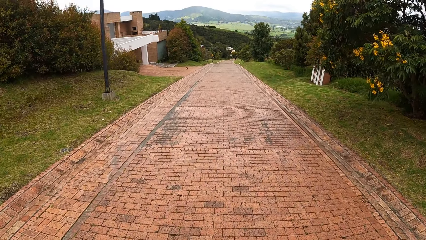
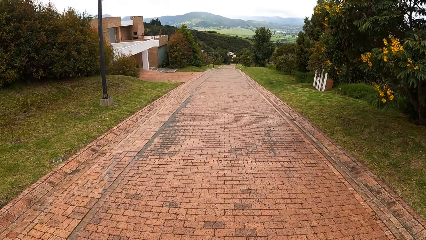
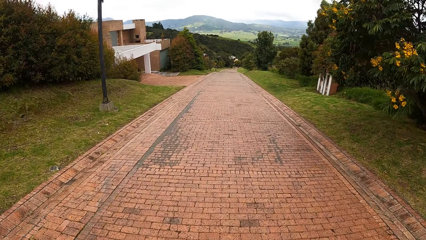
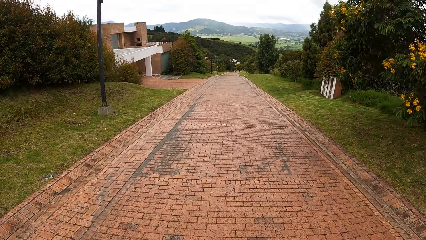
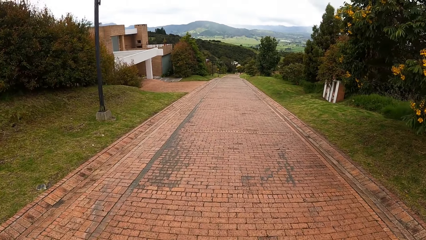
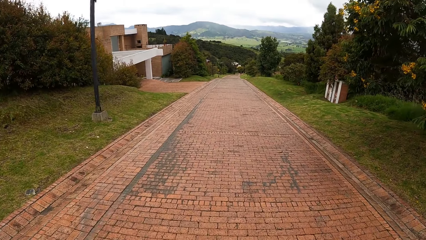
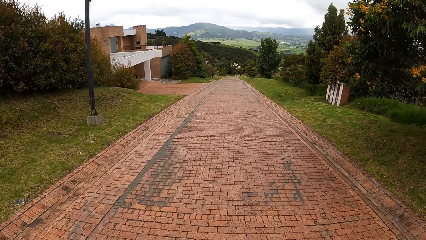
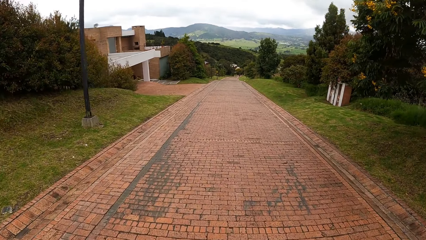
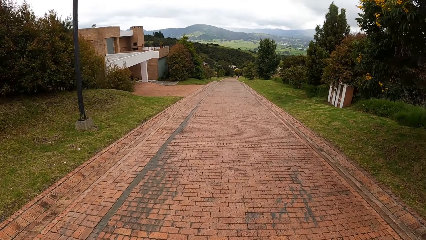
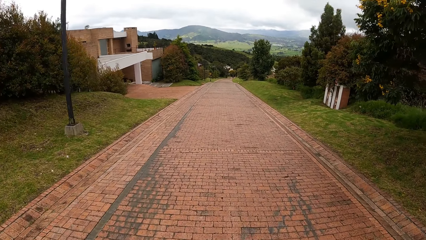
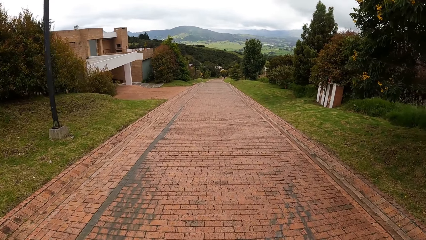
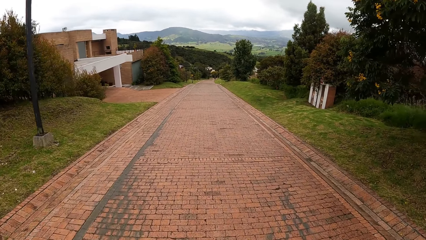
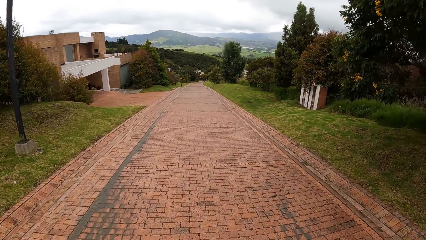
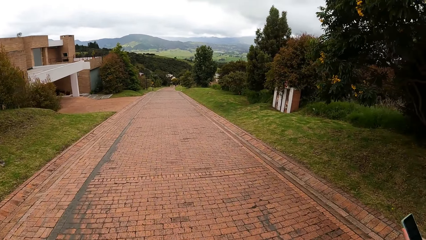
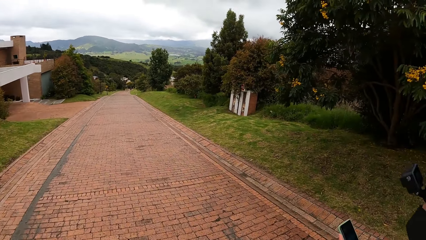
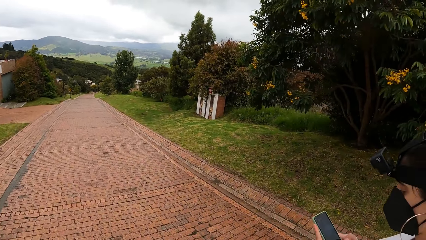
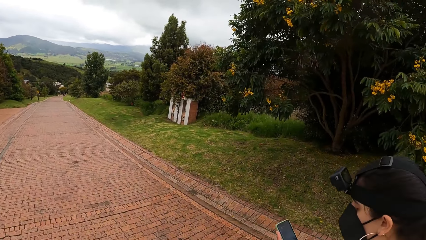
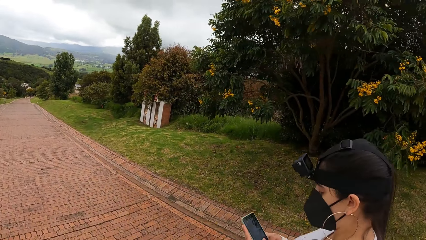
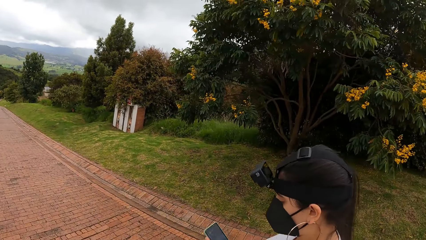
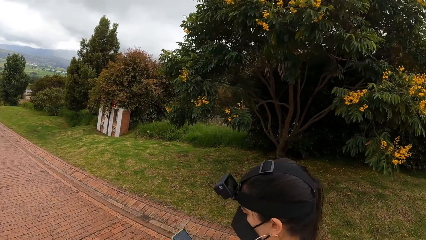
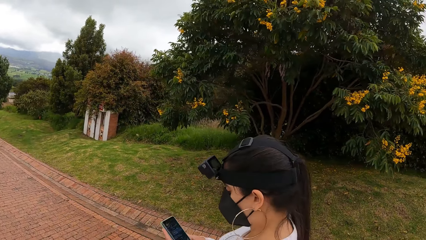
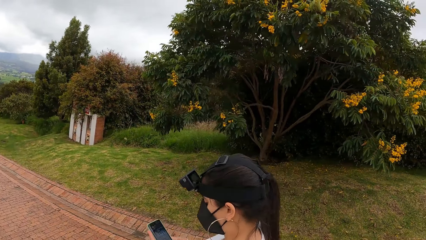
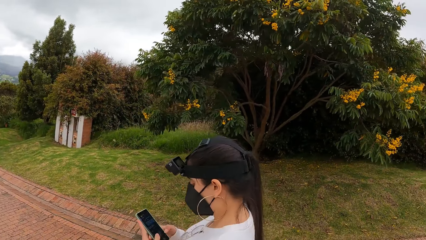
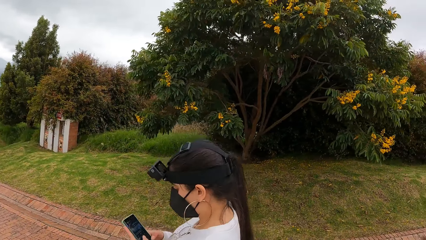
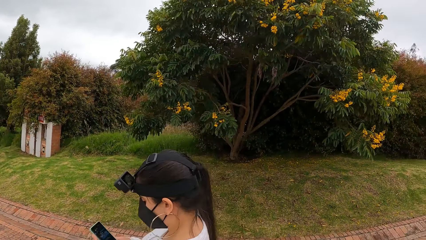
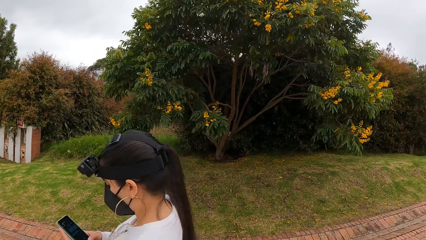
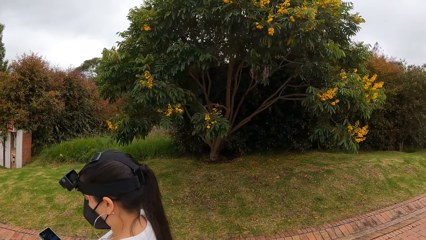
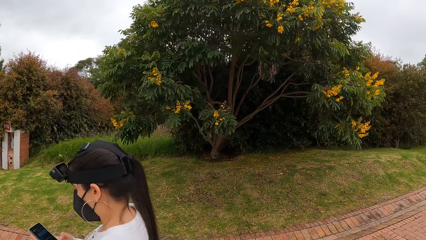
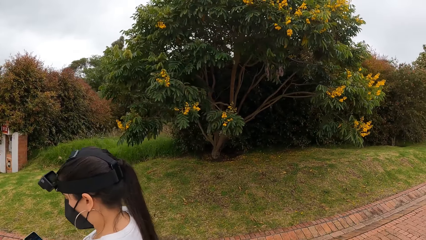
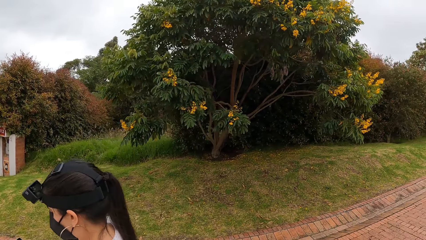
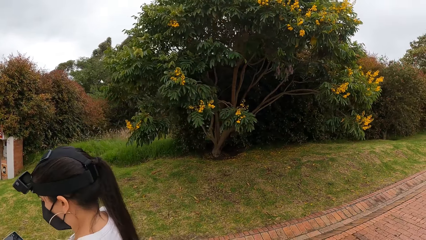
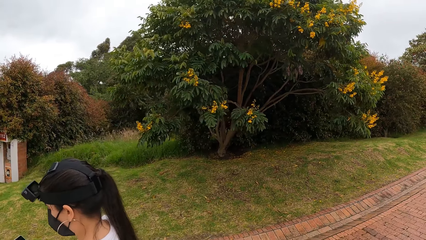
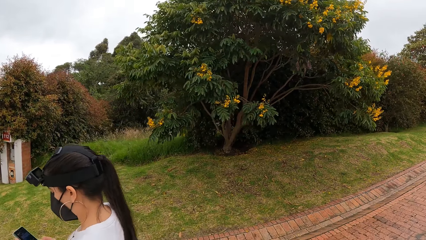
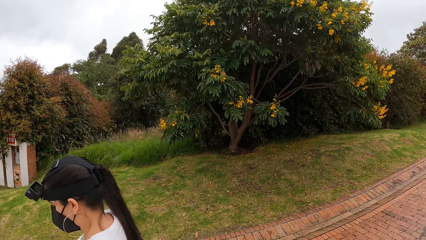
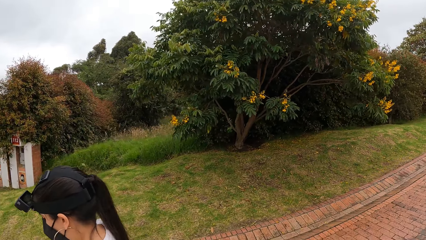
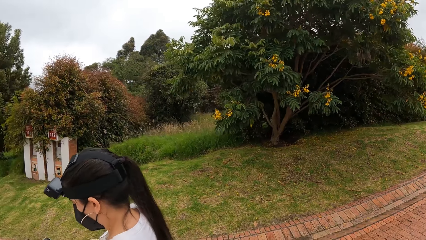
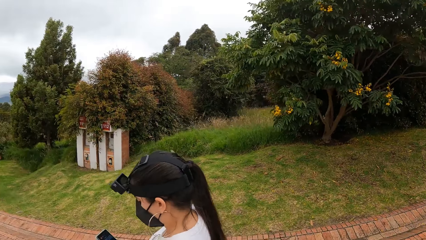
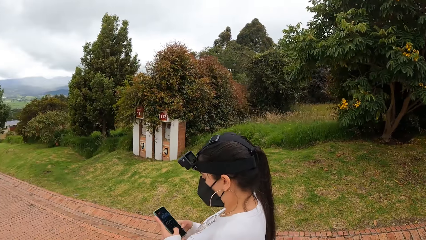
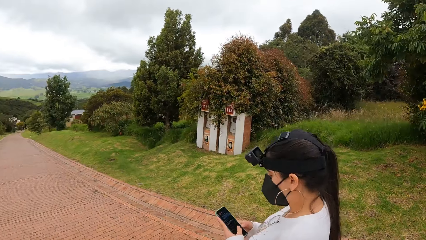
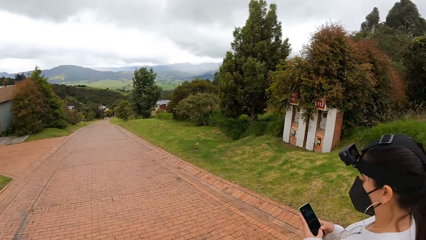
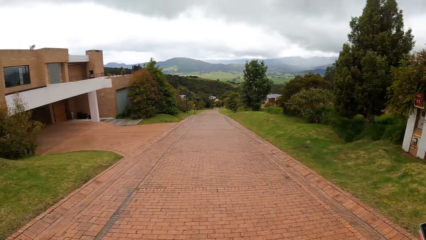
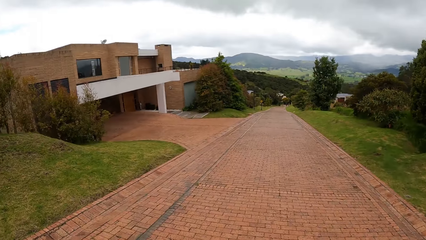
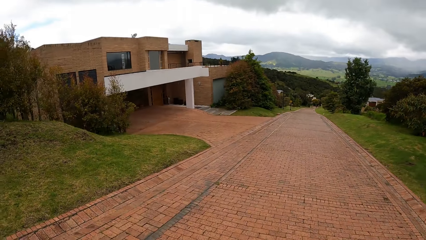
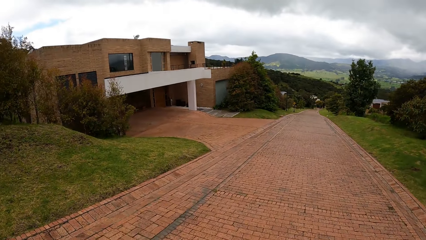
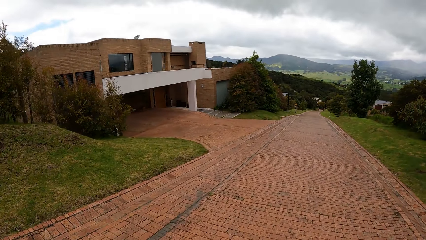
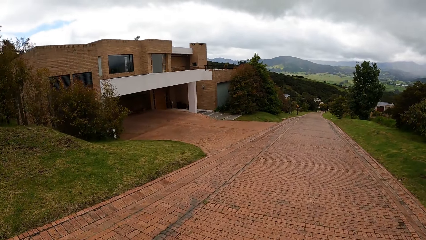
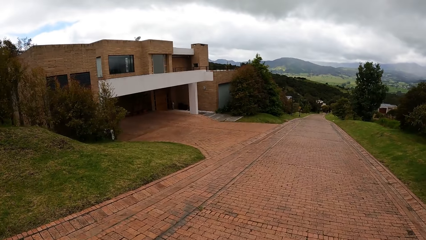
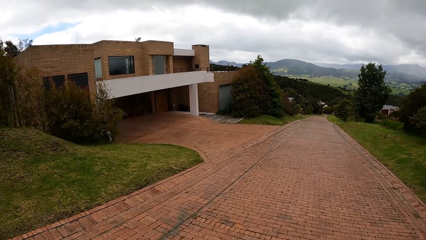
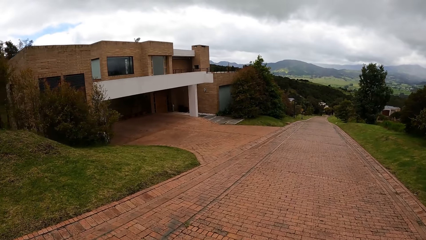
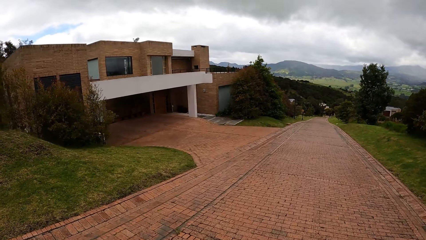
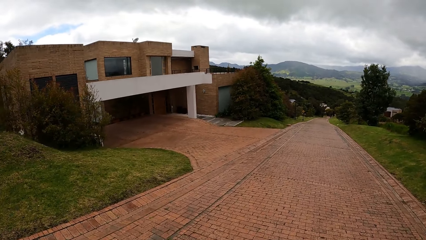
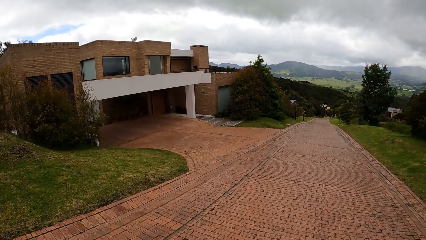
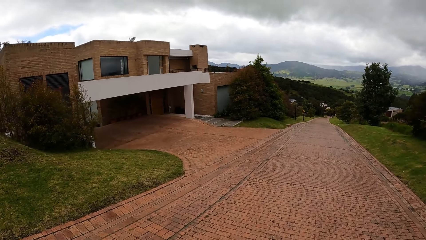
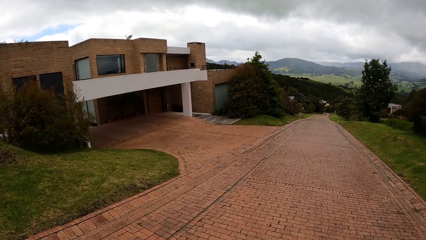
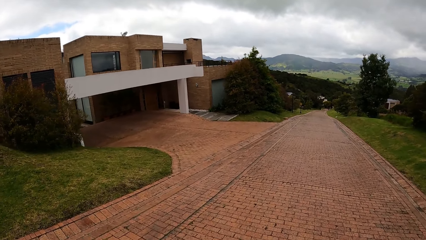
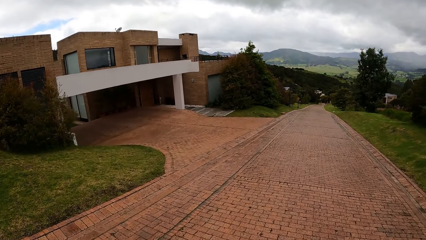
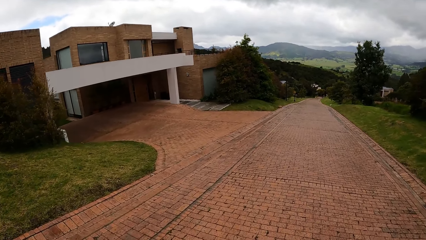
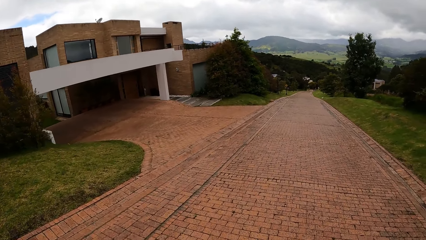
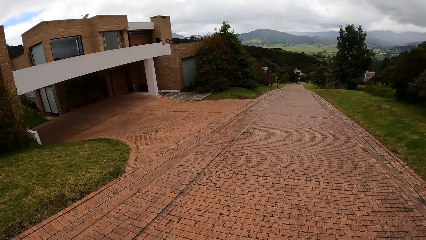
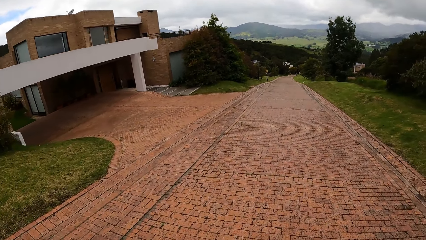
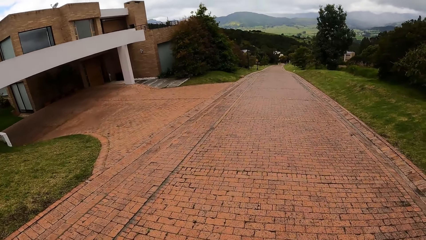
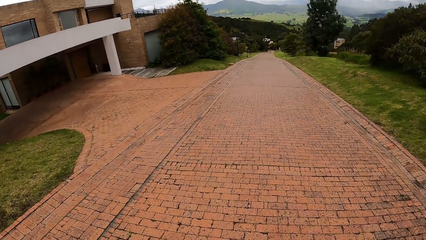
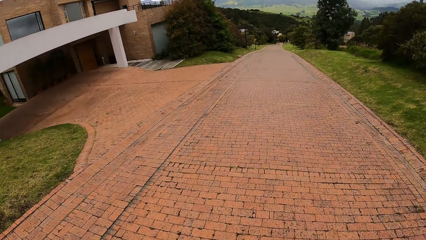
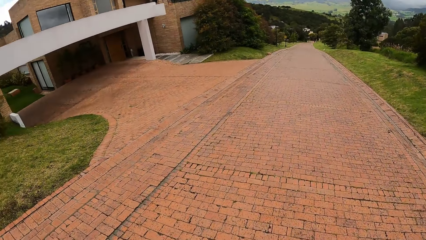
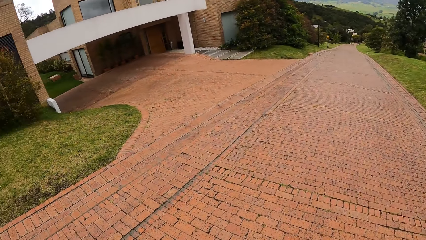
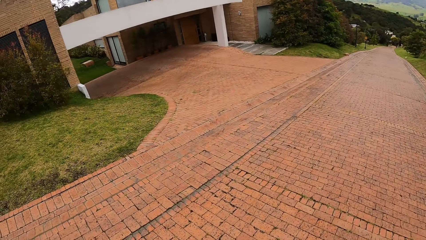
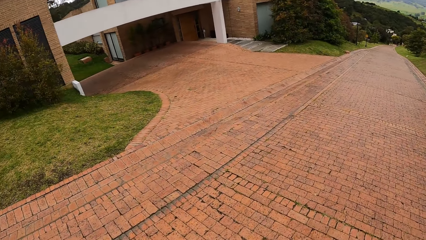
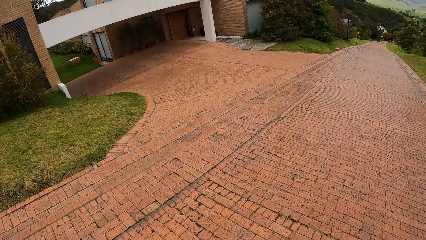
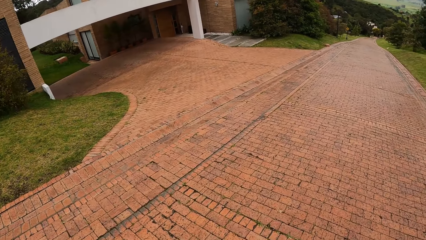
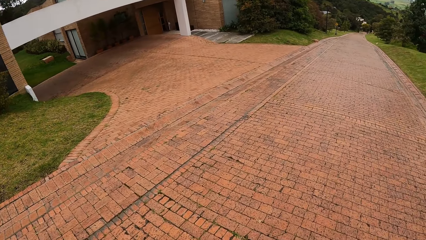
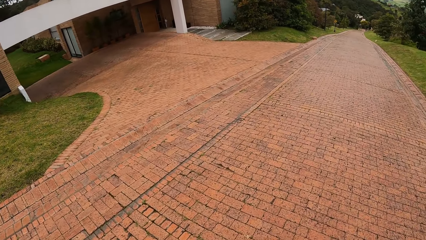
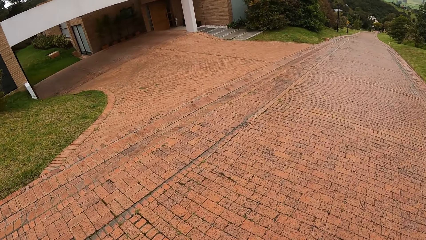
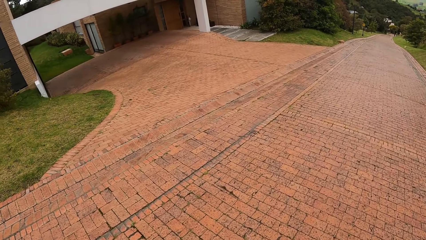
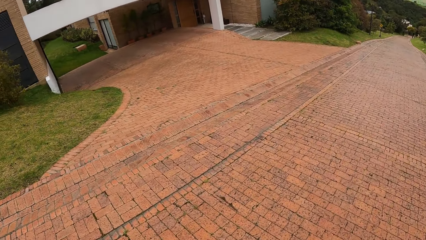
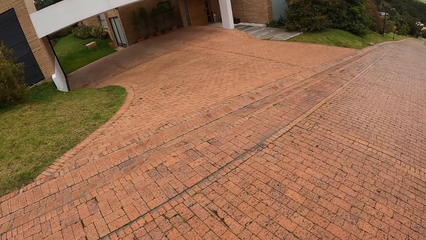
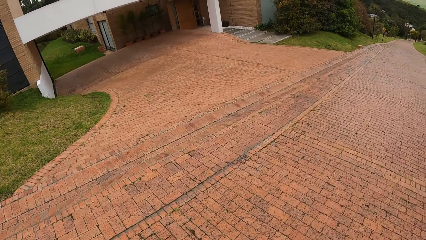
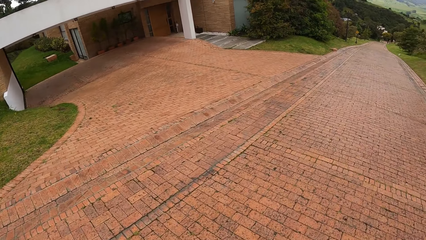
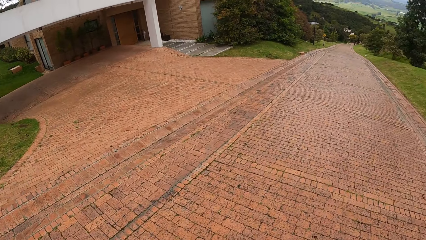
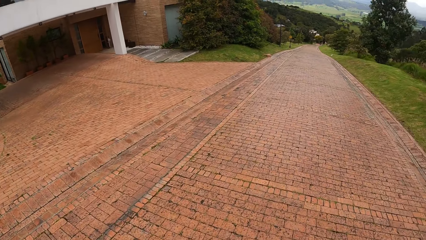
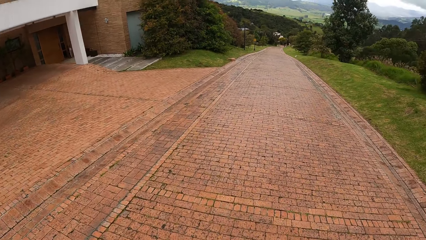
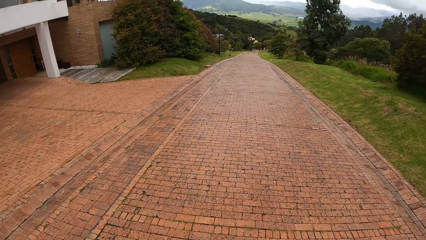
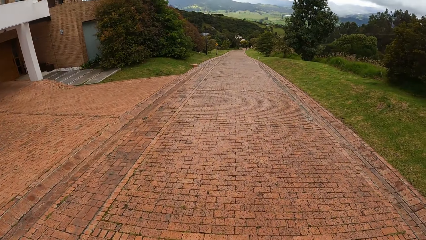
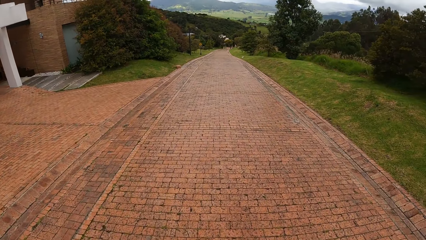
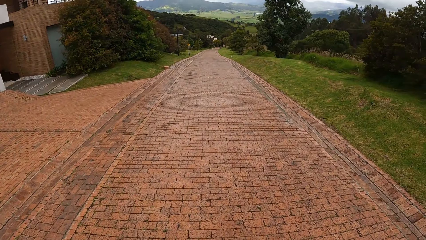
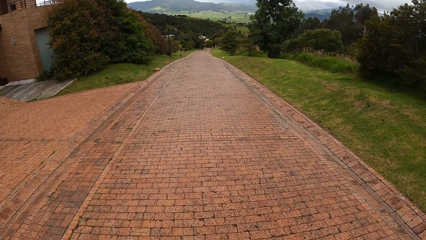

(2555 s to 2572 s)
The camera wearer looks at a lady. They look around the field. They walk on the road.
